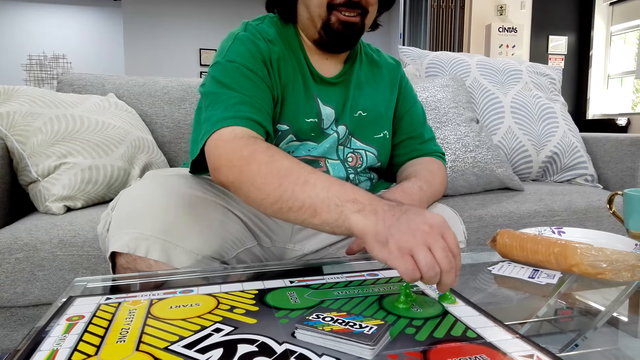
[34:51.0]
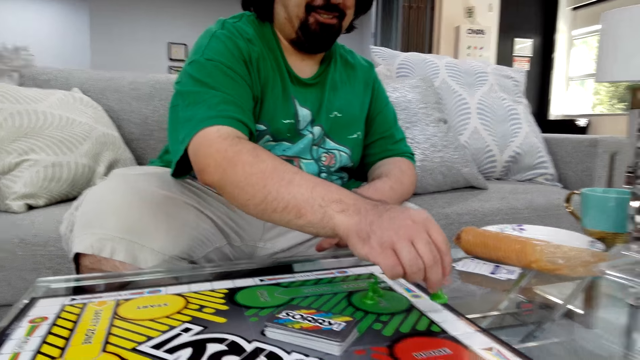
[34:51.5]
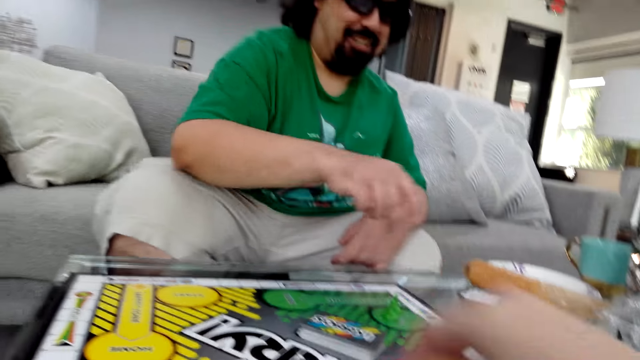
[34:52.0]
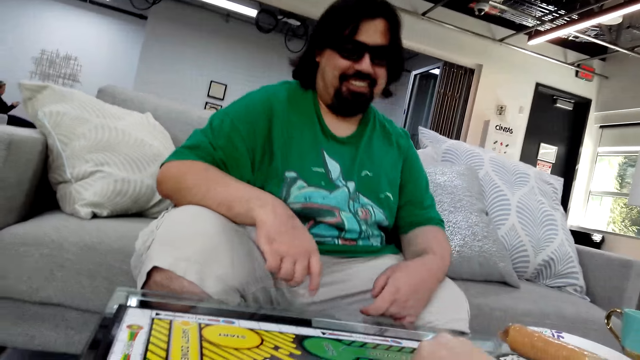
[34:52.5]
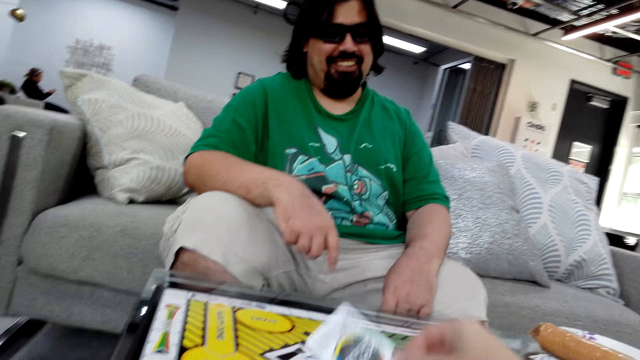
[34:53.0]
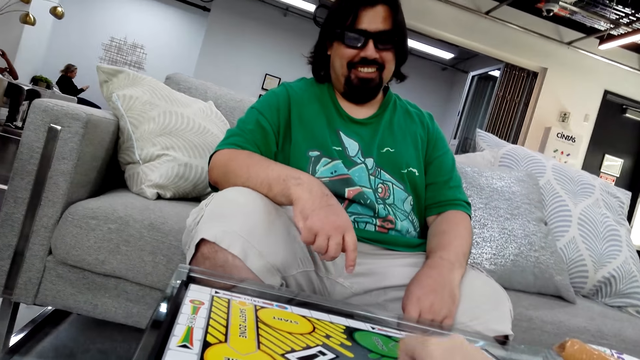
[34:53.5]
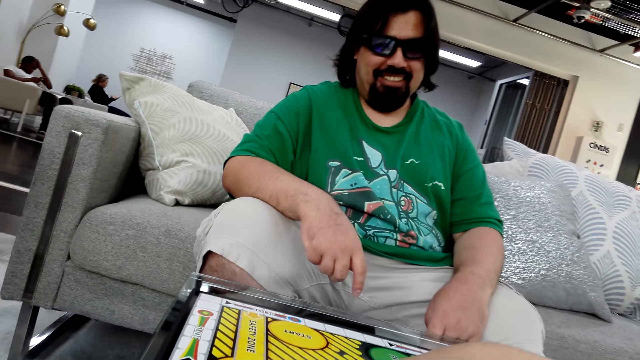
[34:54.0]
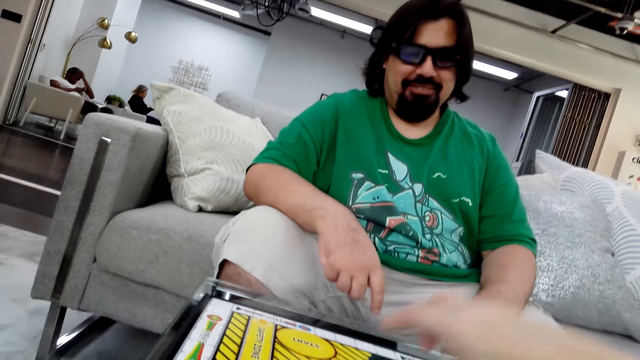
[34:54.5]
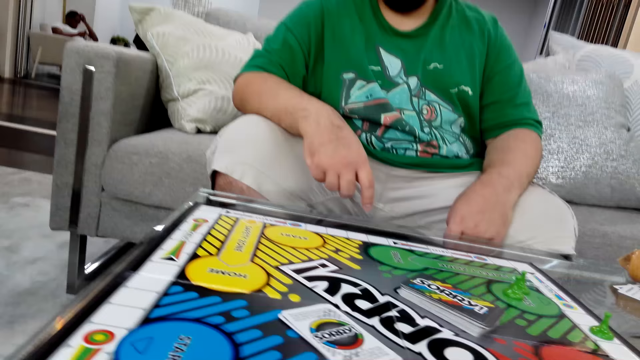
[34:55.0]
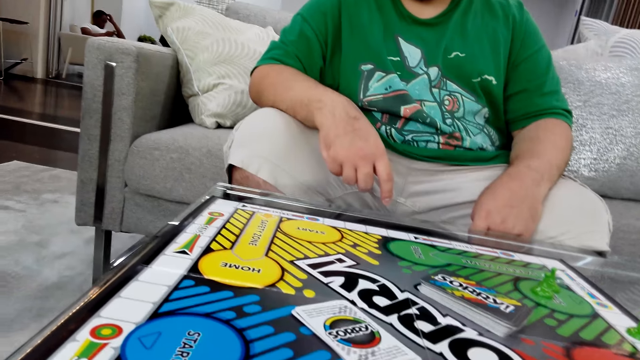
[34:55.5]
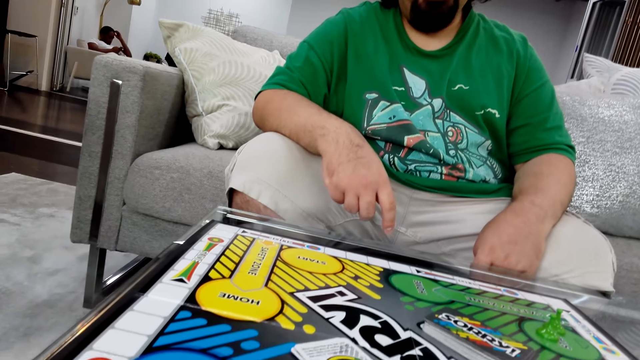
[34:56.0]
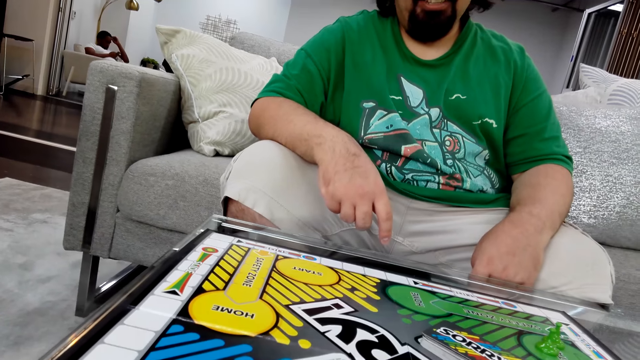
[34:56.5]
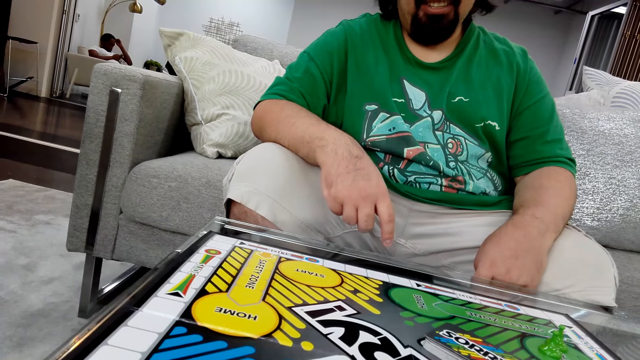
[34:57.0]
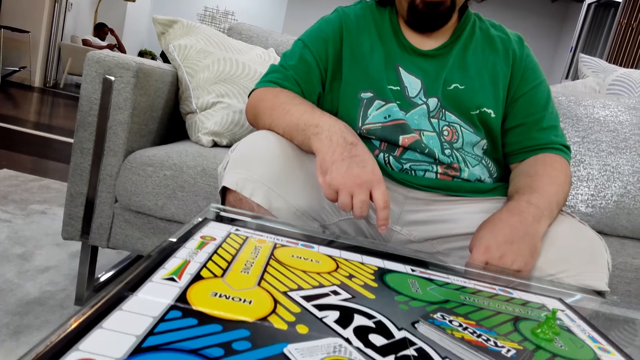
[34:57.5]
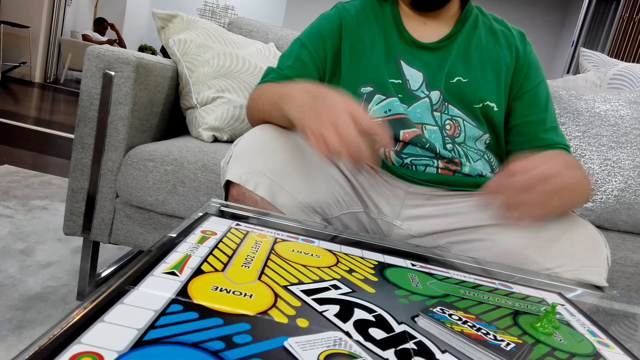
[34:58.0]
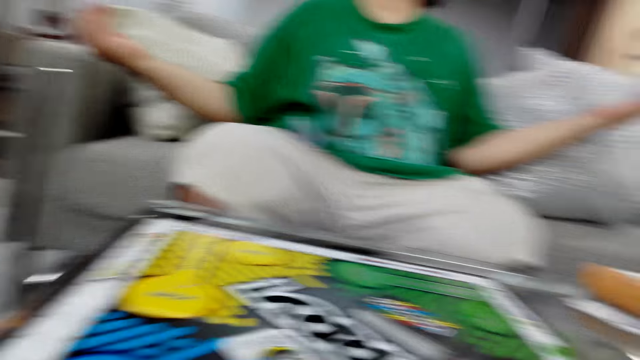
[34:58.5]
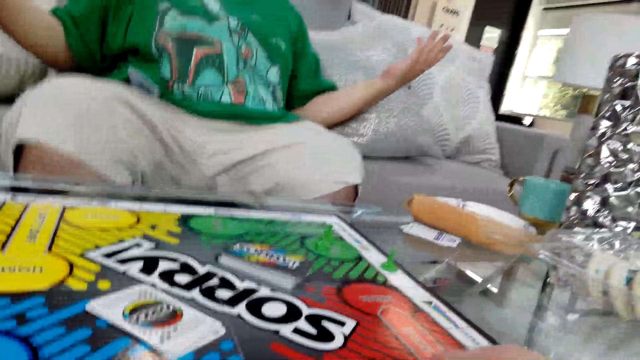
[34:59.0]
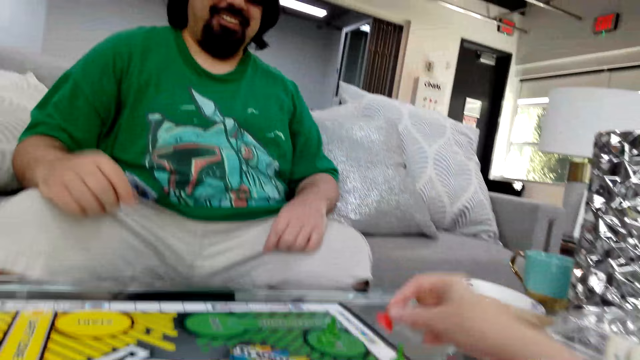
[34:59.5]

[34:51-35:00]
A man moves the poker piece on the table. The camera wearer plays the sorry game.

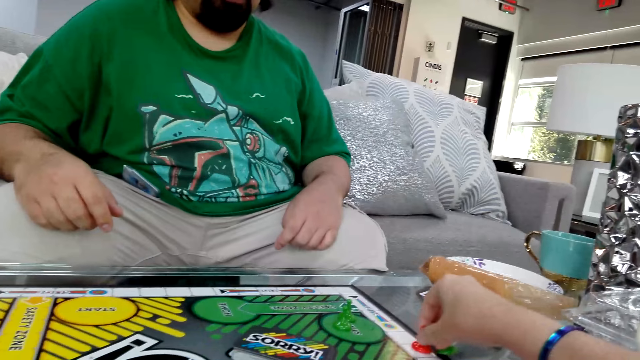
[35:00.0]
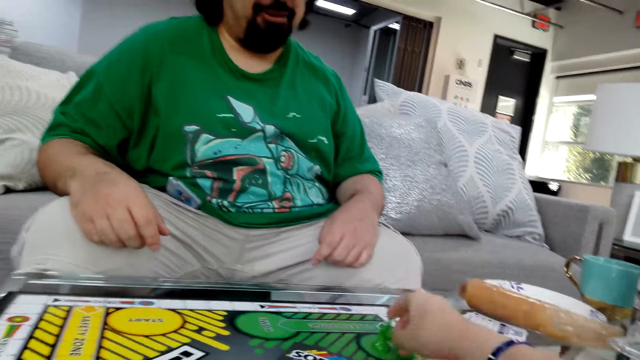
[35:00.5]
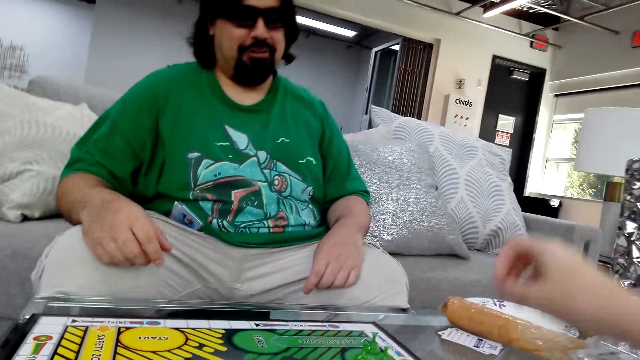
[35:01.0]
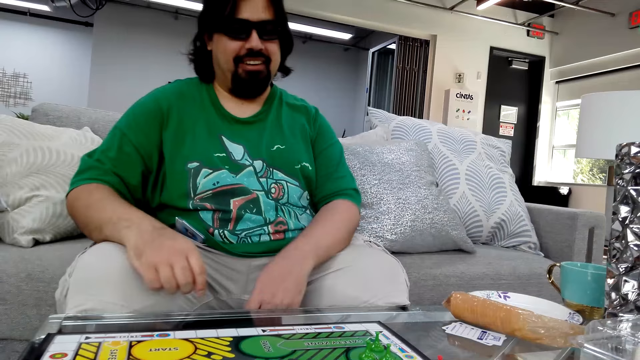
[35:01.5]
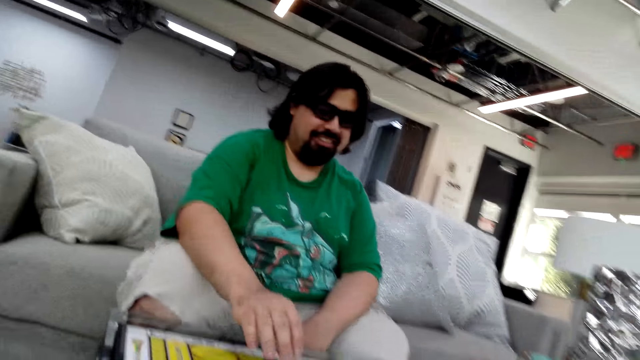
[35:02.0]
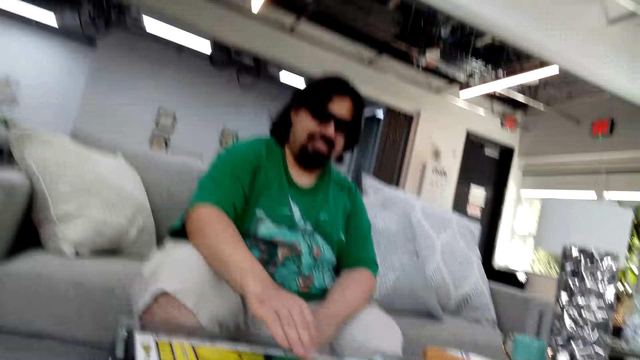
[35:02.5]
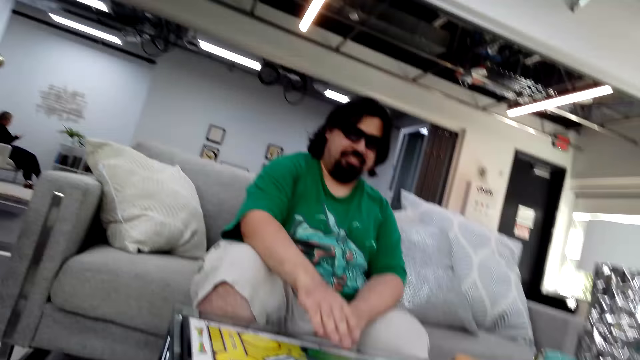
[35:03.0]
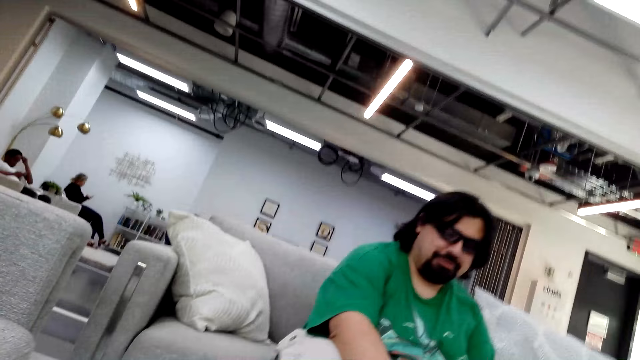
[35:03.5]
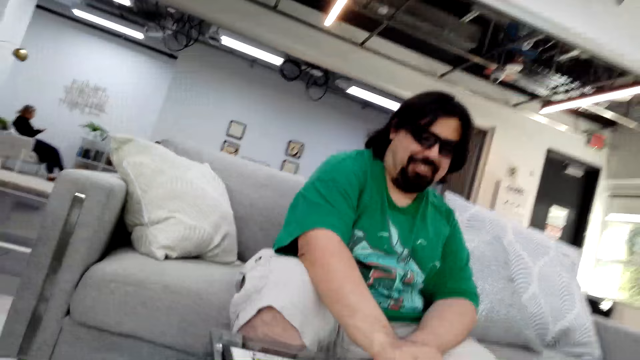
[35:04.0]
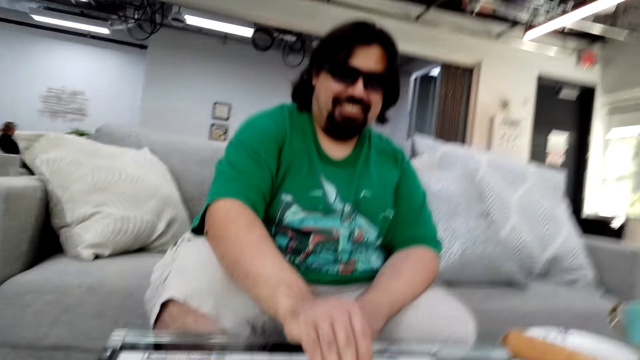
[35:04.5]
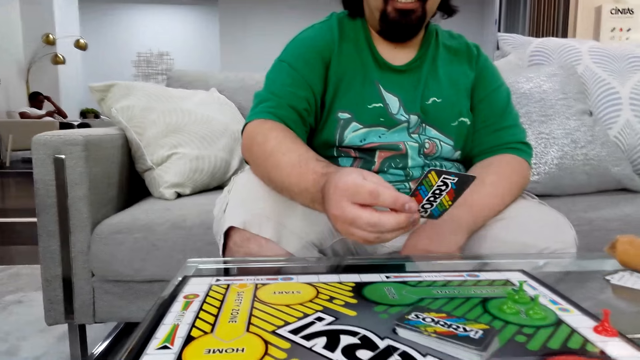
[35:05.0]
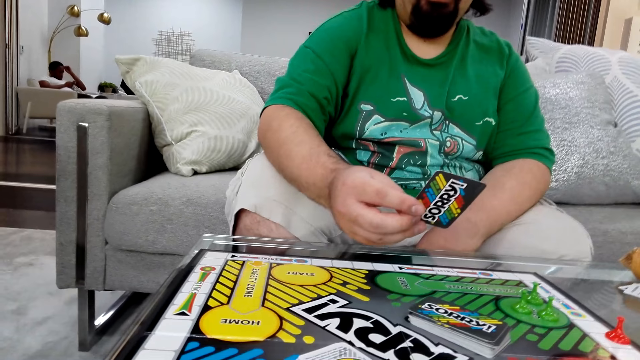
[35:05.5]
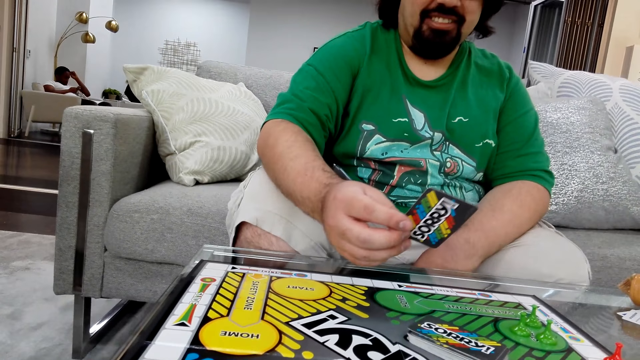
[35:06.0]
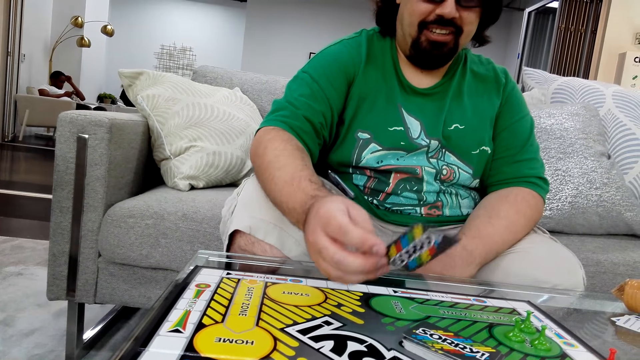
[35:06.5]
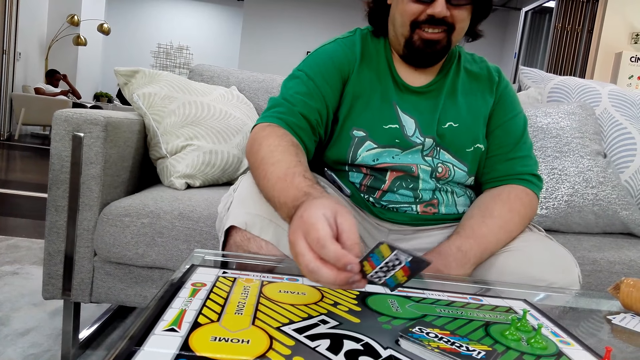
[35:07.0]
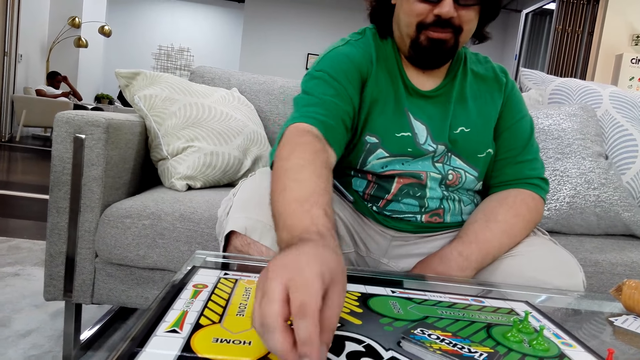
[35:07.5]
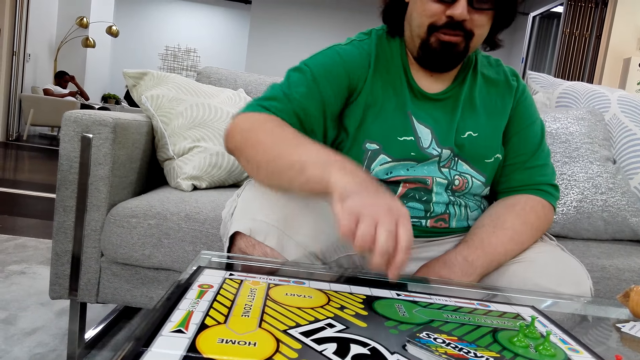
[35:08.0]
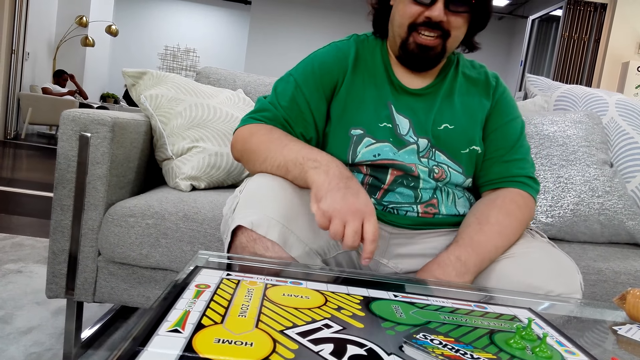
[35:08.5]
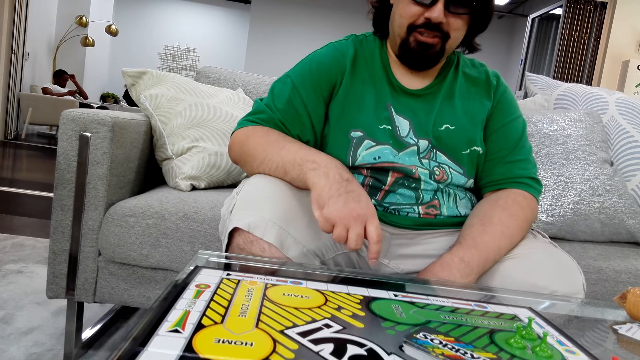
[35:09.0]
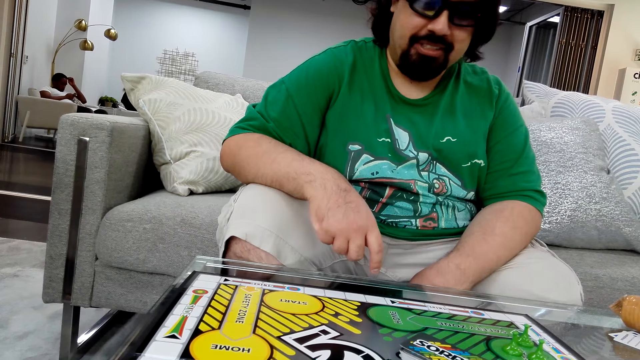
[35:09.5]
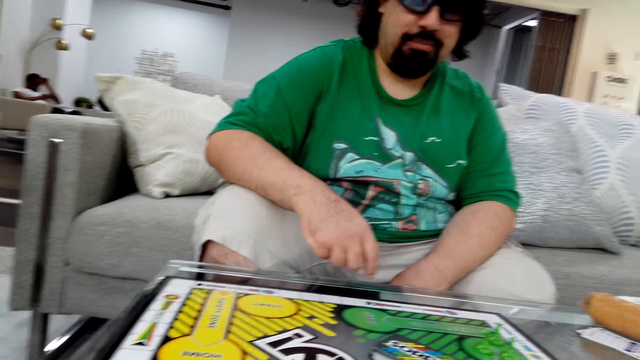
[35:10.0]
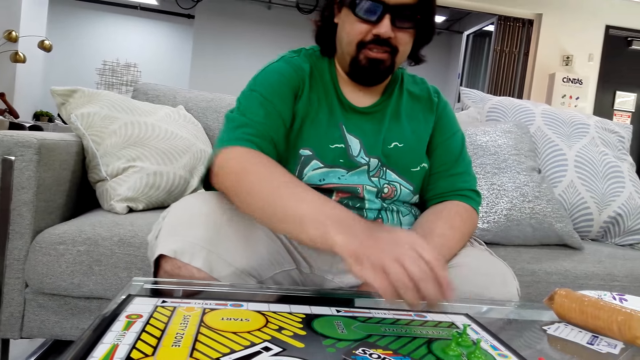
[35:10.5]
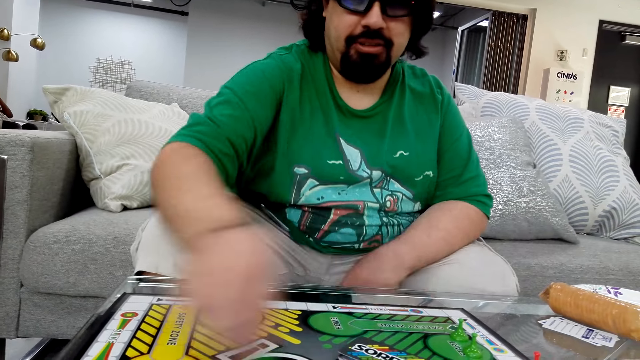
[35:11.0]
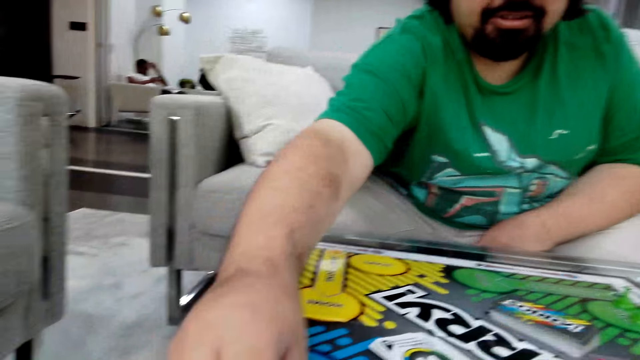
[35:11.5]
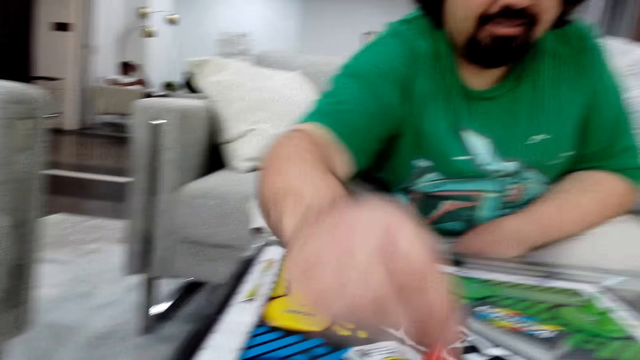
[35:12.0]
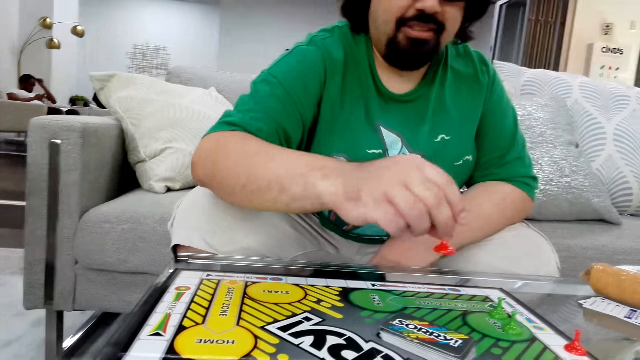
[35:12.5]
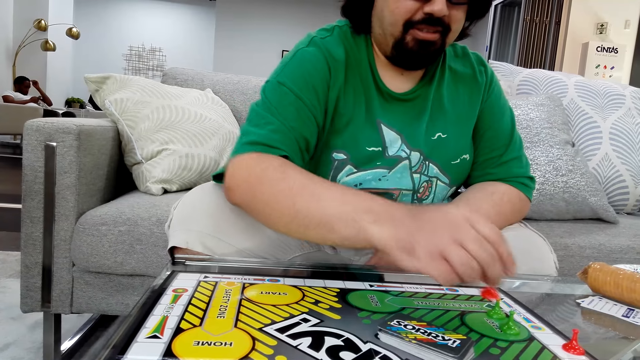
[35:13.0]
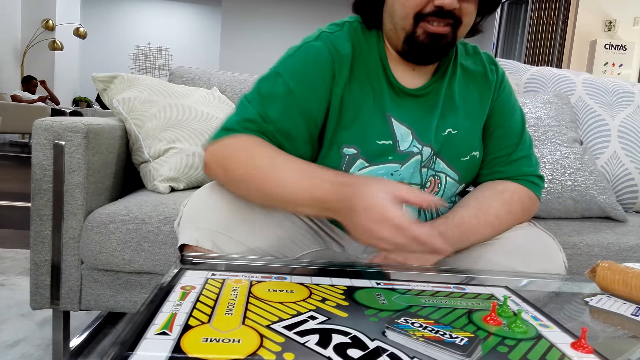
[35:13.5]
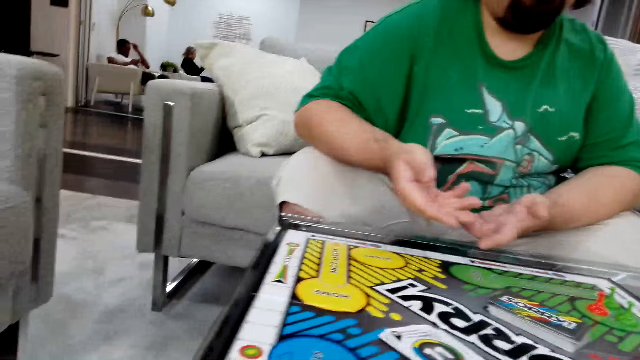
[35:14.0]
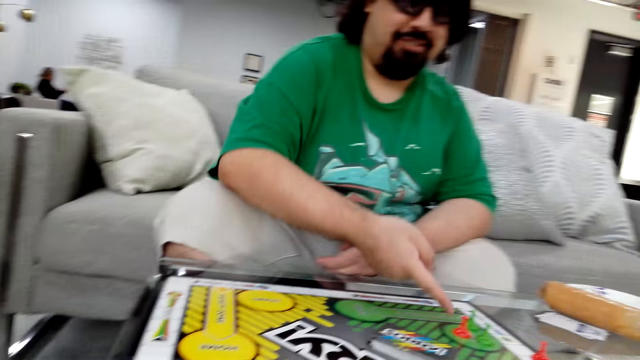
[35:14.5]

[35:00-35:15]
A man plays the sorry game. The man holds a poker card with his right hand. He does so again.
